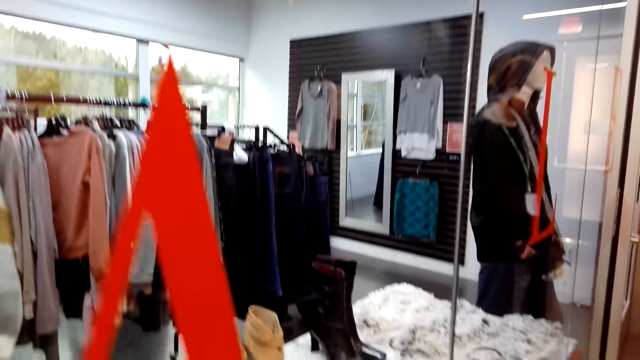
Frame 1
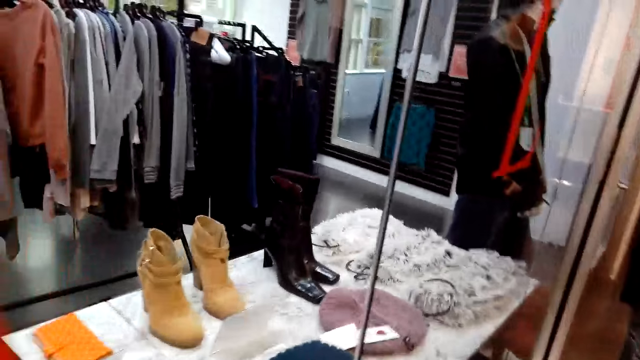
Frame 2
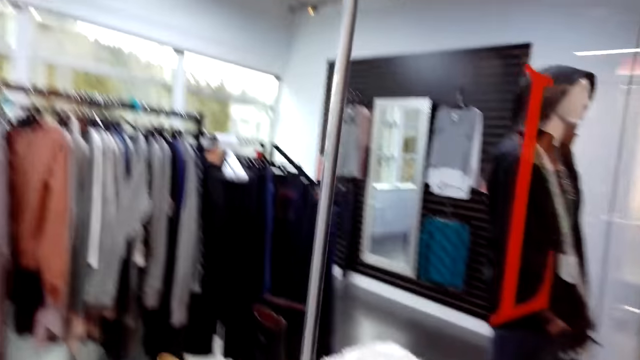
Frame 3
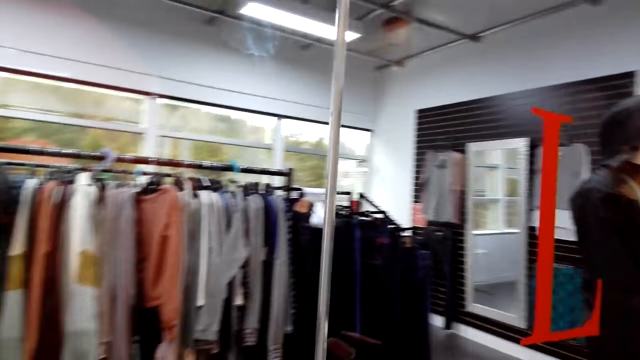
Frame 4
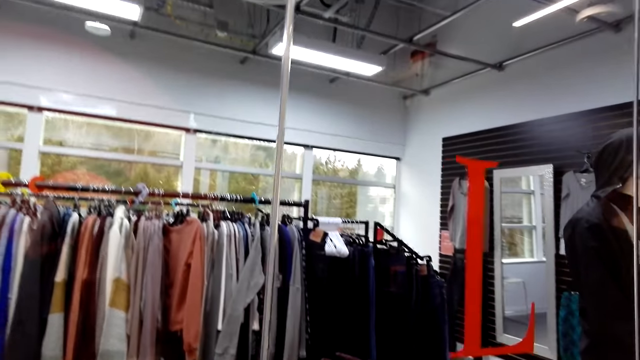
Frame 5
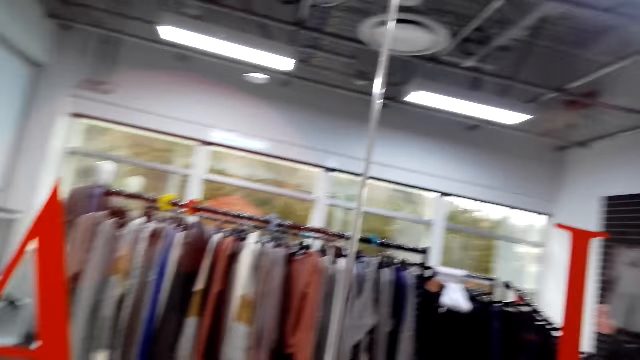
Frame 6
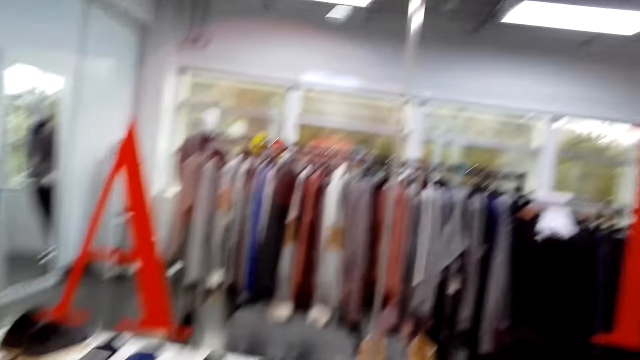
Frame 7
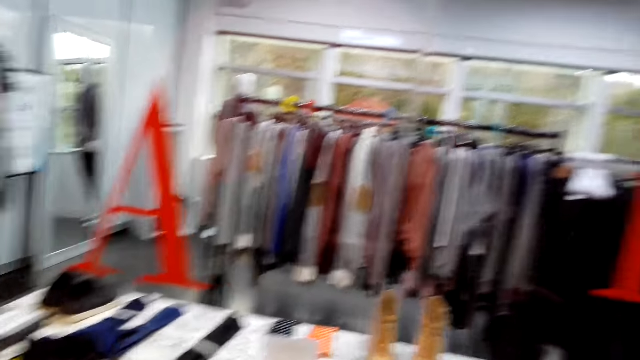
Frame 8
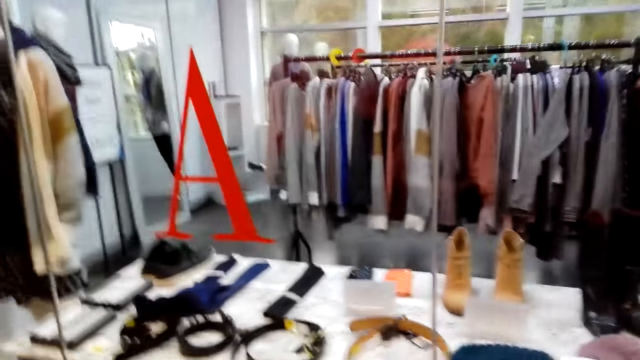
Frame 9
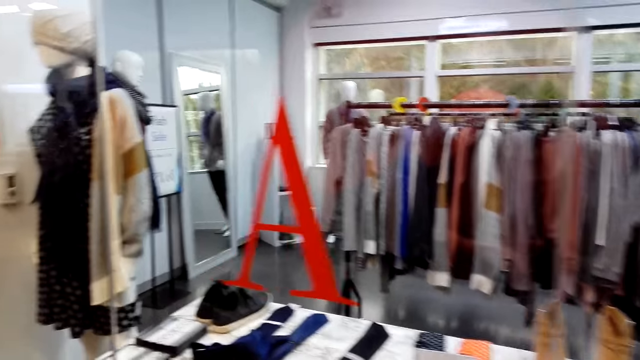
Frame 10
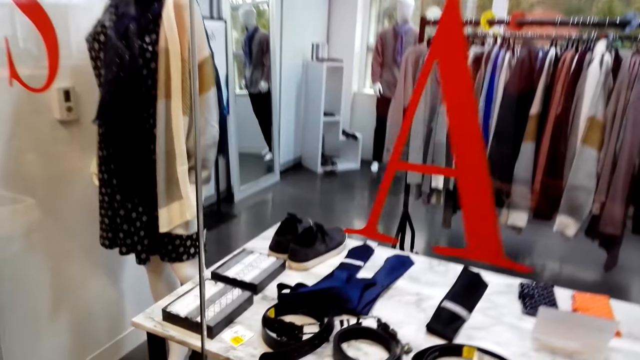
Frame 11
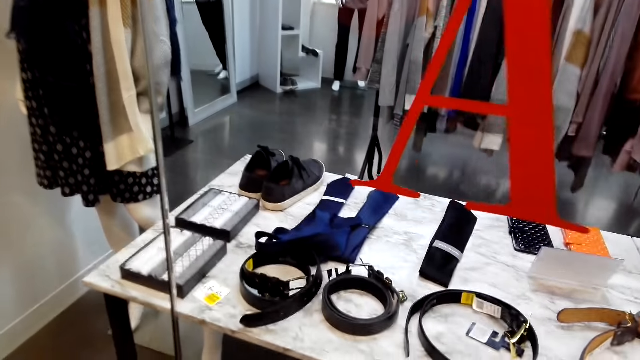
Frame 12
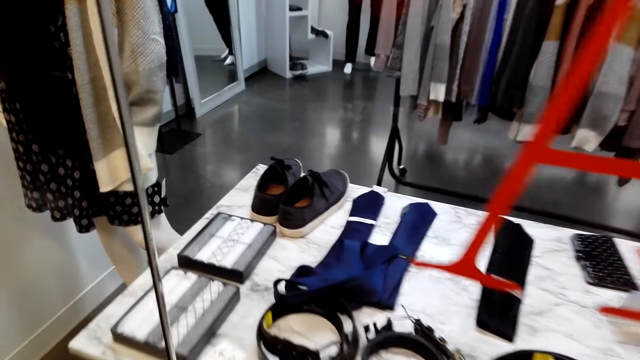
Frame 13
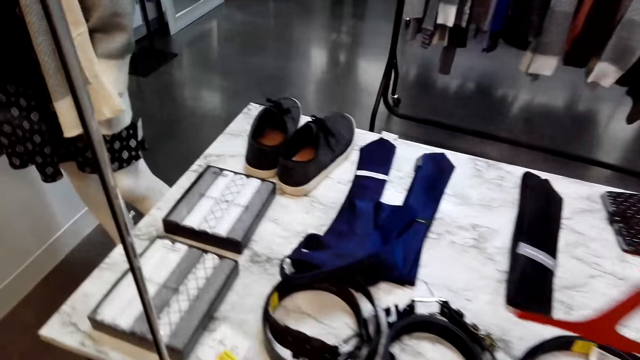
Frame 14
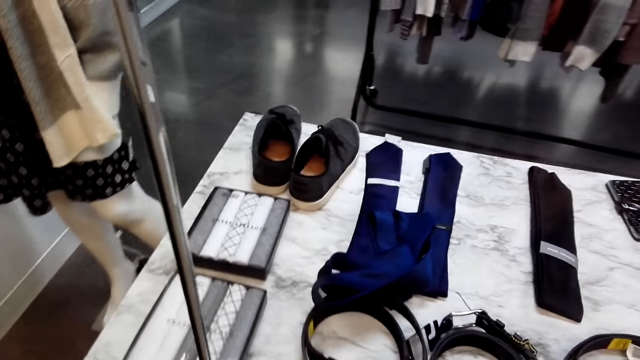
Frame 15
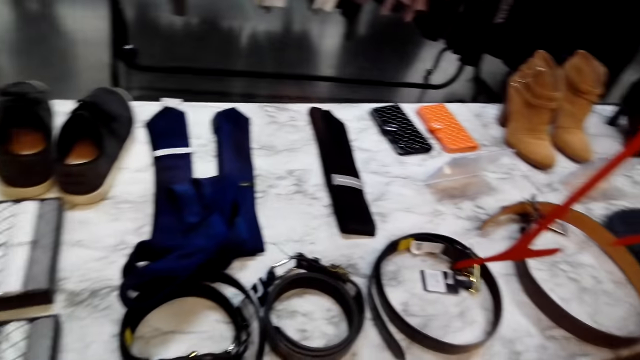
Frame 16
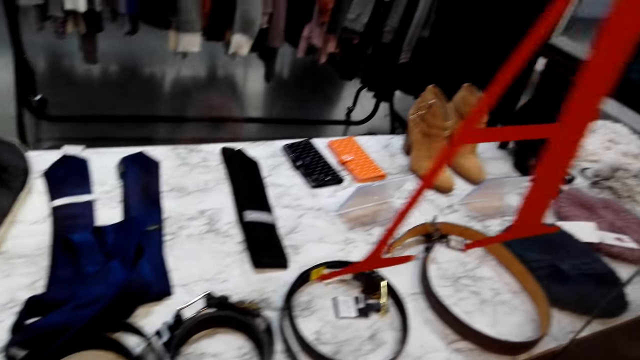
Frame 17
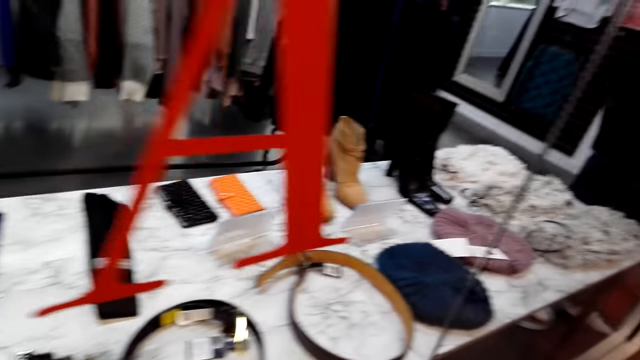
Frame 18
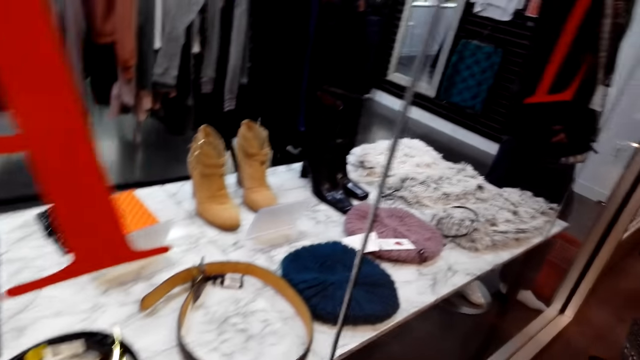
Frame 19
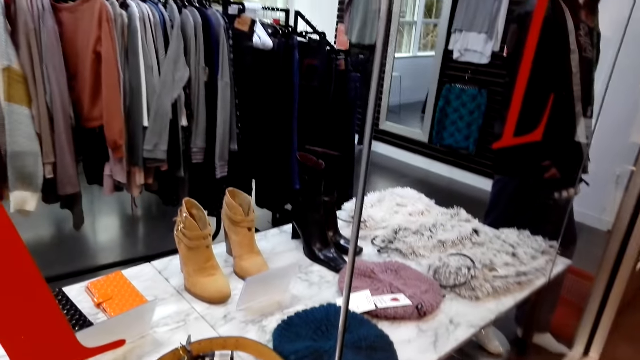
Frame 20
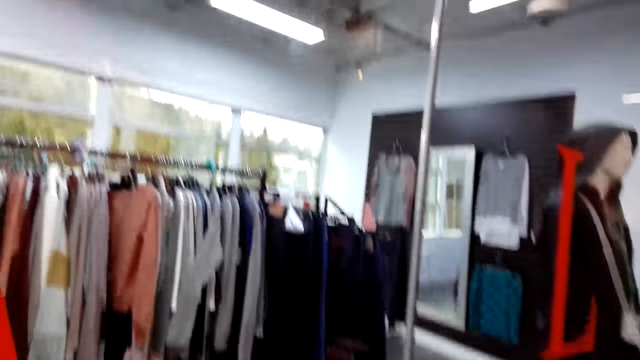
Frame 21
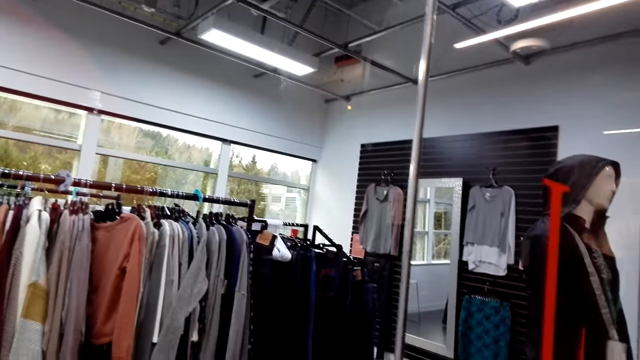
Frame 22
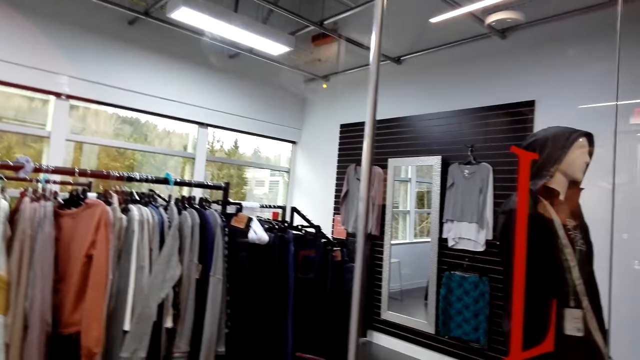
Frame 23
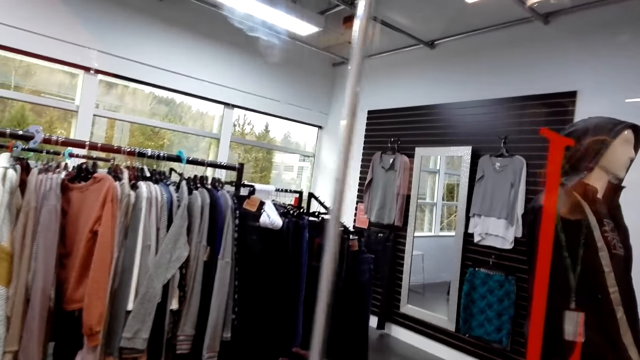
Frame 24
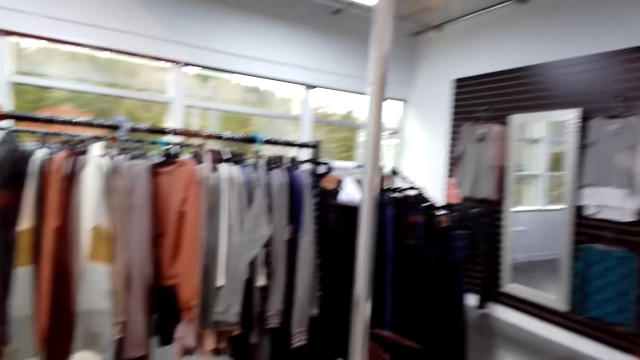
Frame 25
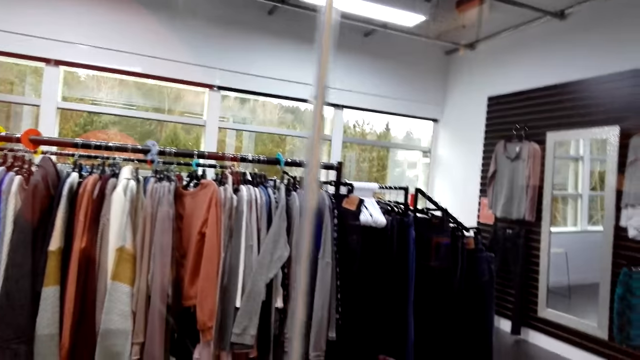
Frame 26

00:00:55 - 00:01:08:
The camera wearer walks forward, looks around, and speaks. They walk forward and speak.

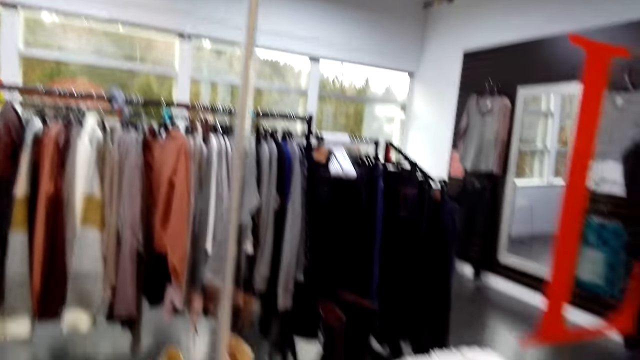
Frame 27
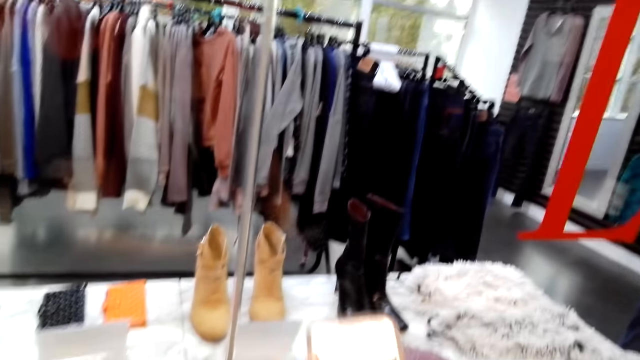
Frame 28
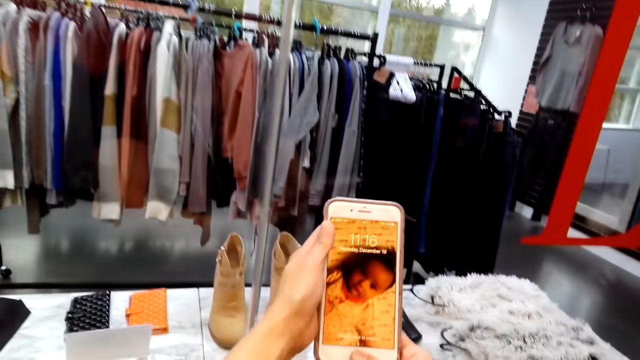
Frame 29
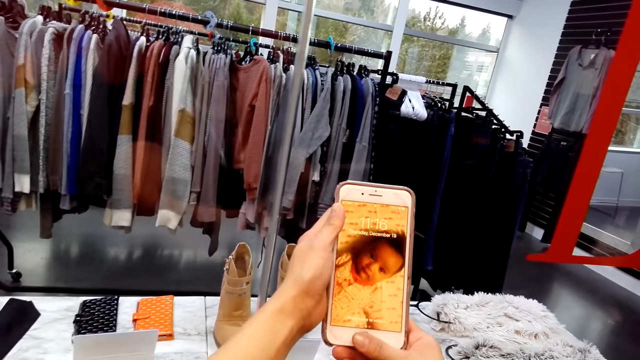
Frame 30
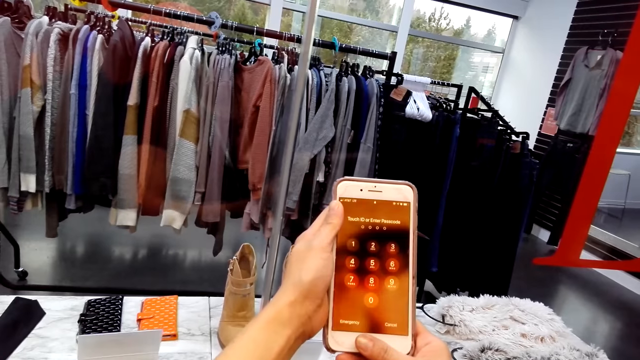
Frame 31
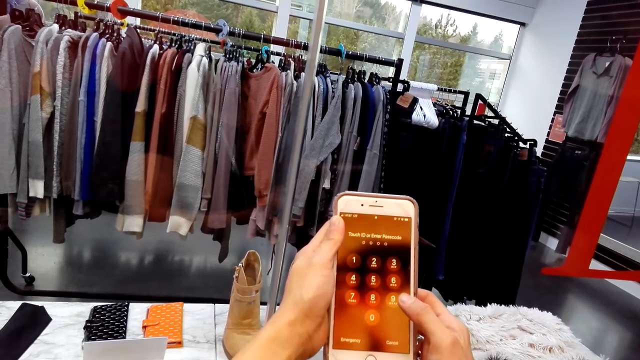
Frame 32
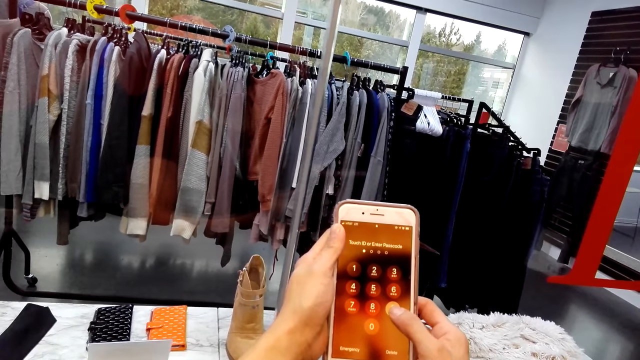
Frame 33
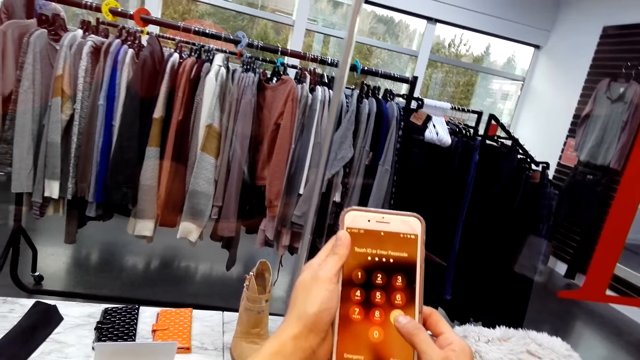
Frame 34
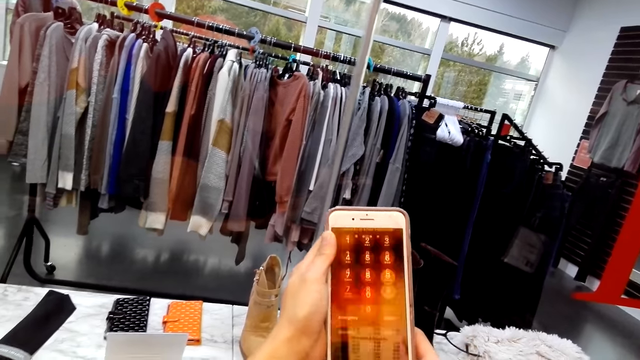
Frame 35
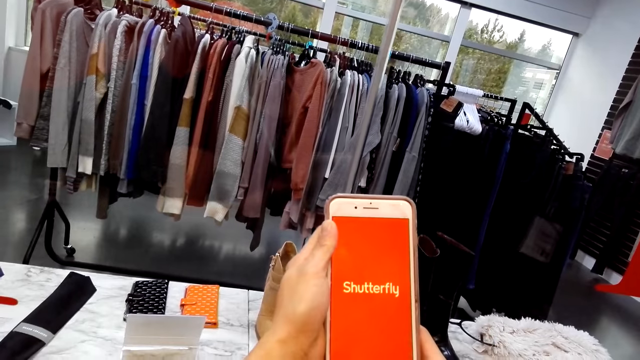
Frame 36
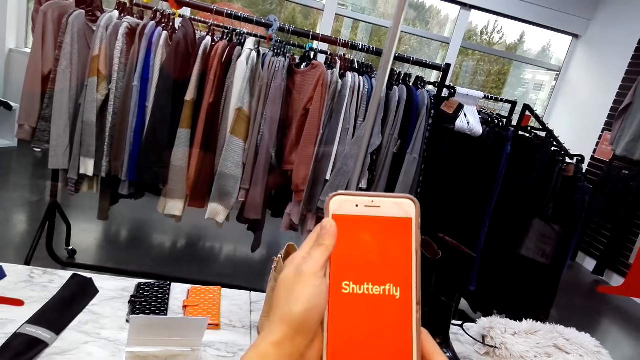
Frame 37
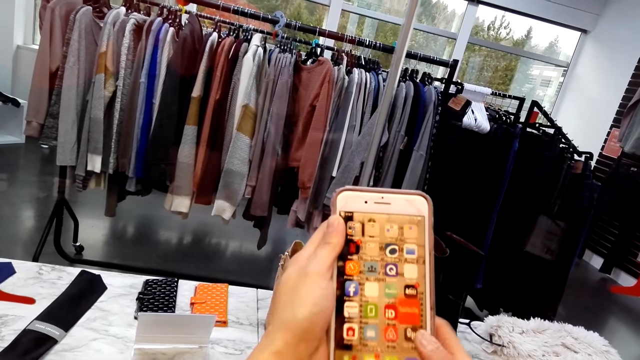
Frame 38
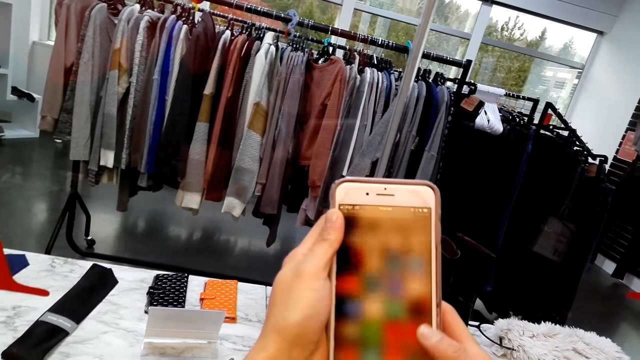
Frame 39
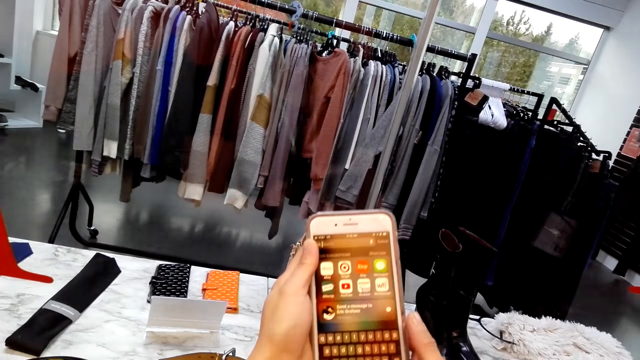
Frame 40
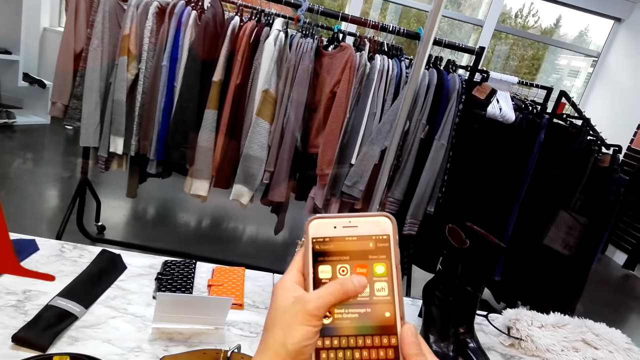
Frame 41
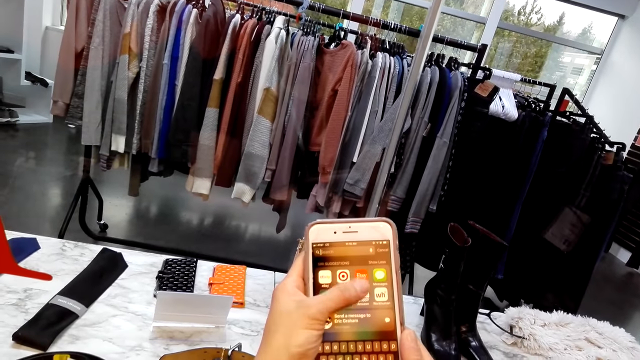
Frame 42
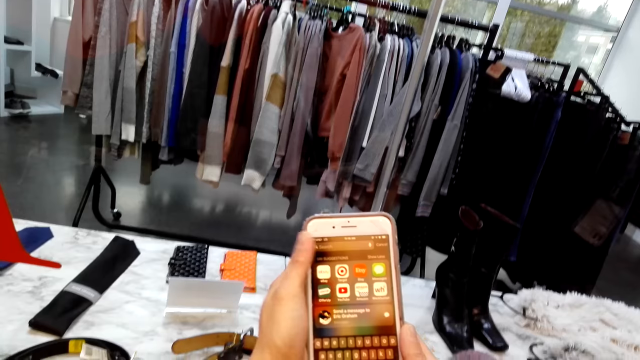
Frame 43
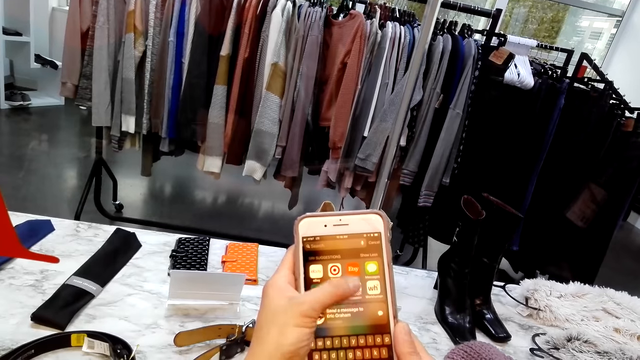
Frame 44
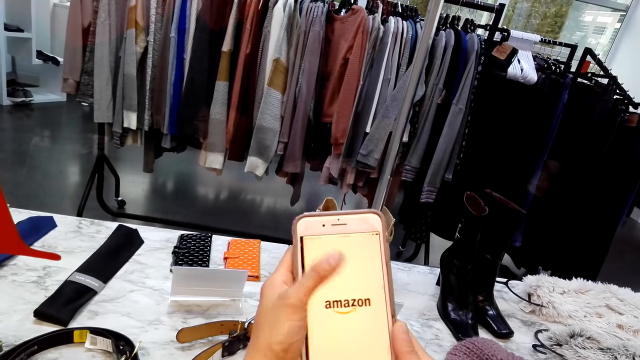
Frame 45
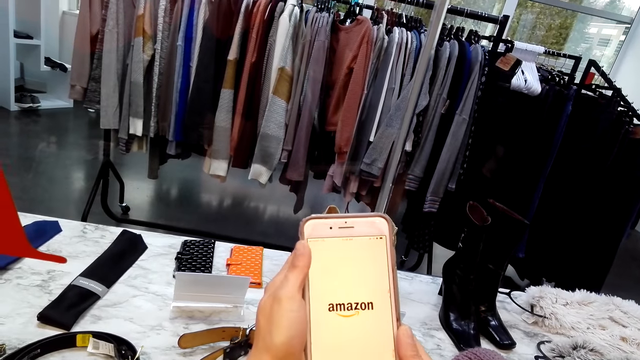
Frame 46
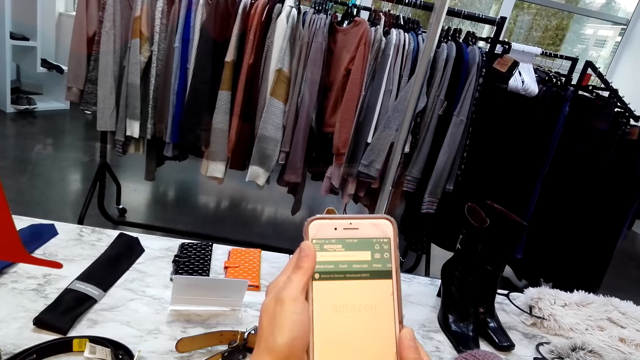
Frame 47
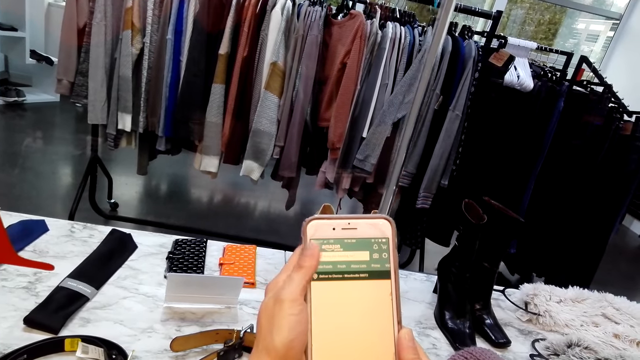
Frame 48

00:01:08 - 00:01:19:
The camera wearer lifts the phone. A person lifts the phone up. The camera wearer uses the phone. The person dials the number on the phone, scrolls the screen of the phone, and taps the phone.
